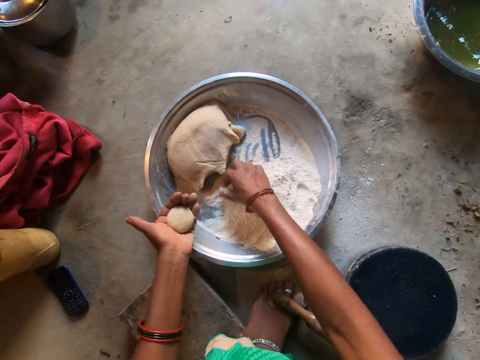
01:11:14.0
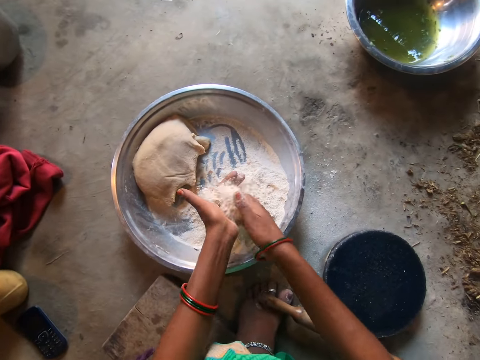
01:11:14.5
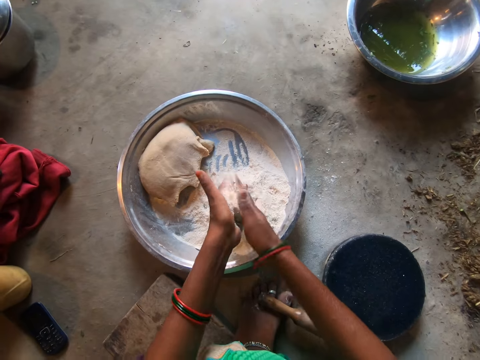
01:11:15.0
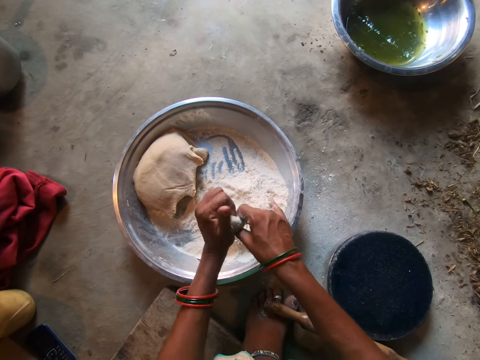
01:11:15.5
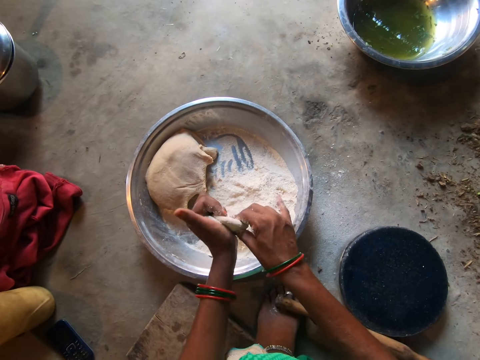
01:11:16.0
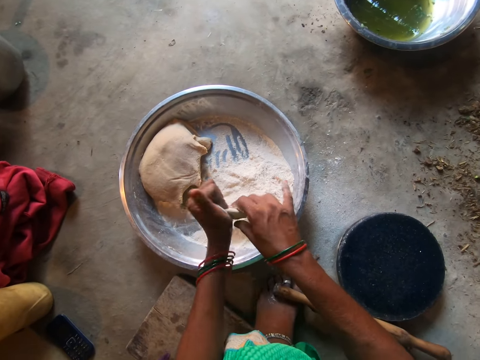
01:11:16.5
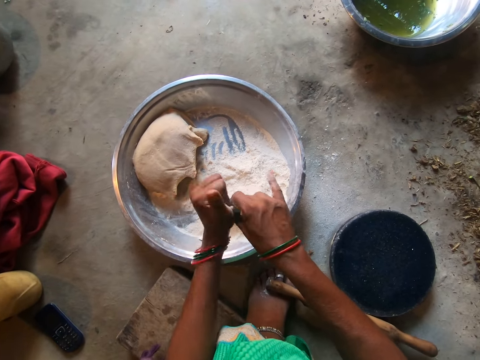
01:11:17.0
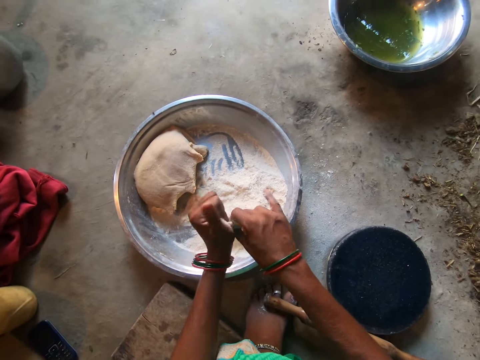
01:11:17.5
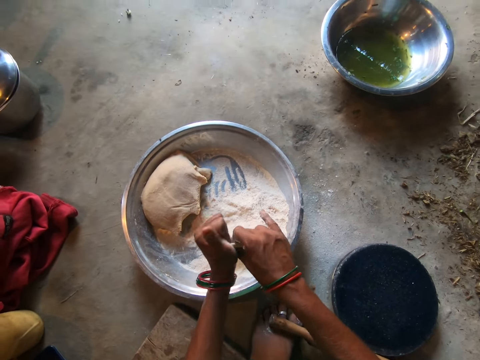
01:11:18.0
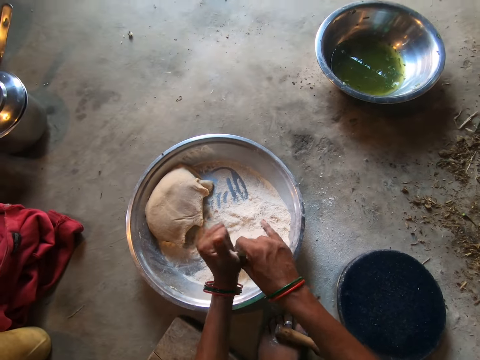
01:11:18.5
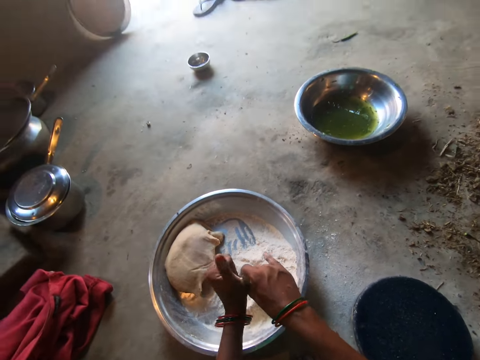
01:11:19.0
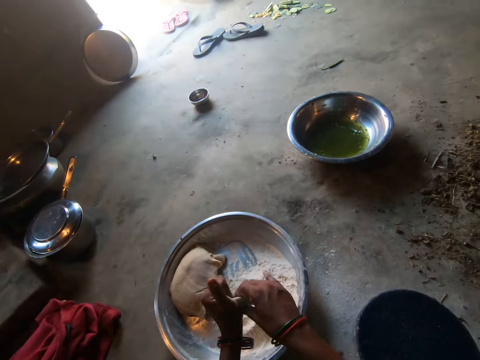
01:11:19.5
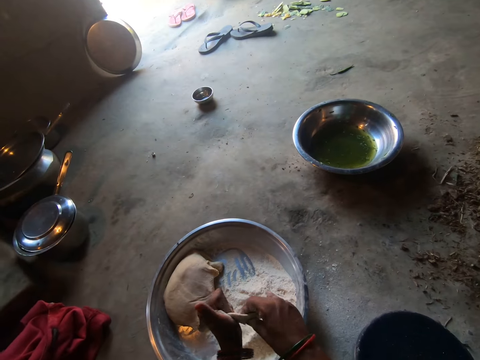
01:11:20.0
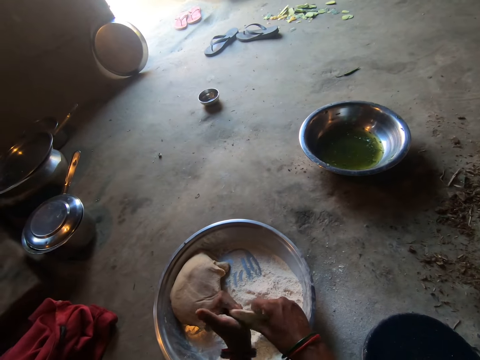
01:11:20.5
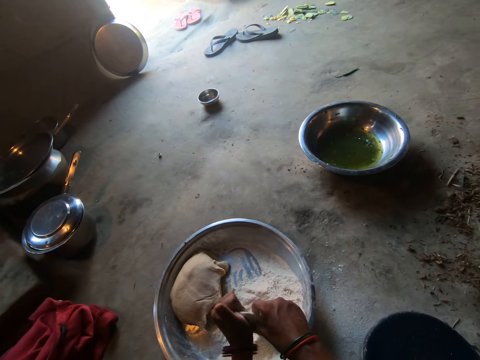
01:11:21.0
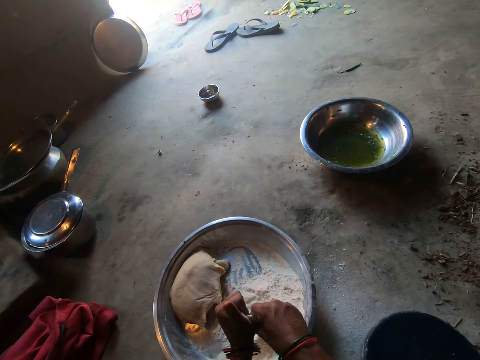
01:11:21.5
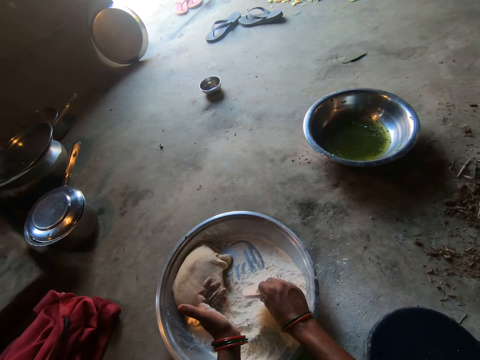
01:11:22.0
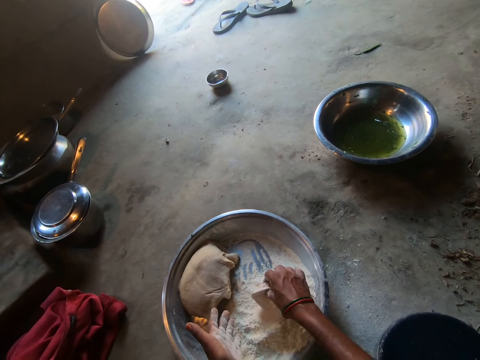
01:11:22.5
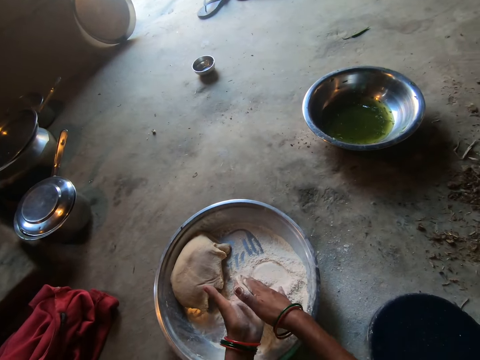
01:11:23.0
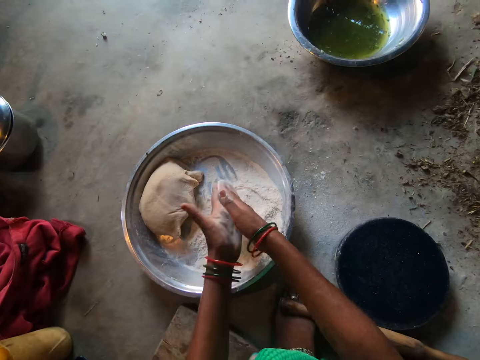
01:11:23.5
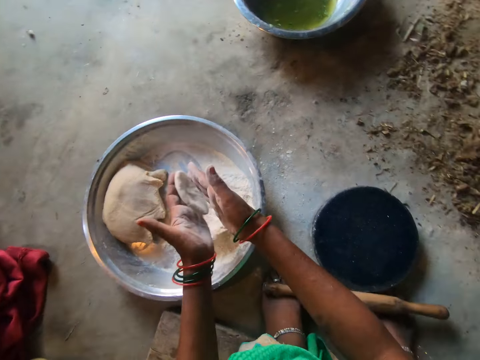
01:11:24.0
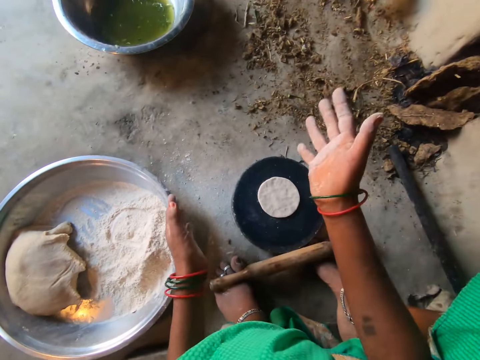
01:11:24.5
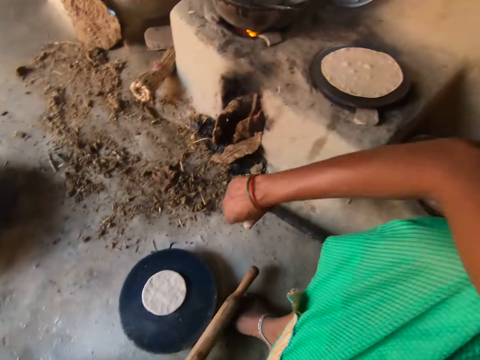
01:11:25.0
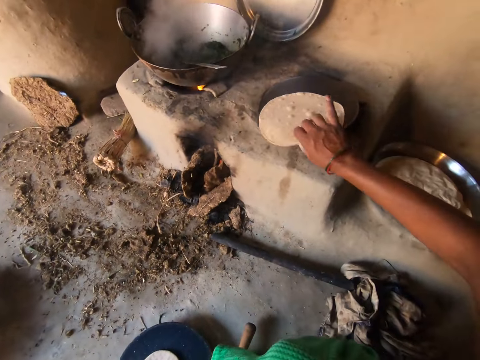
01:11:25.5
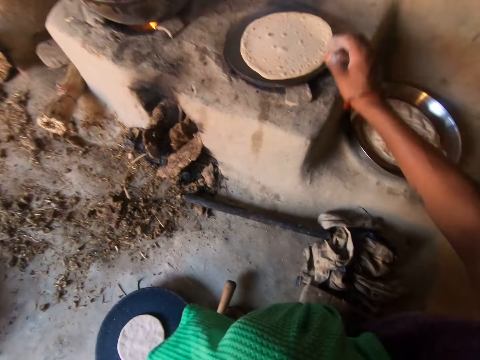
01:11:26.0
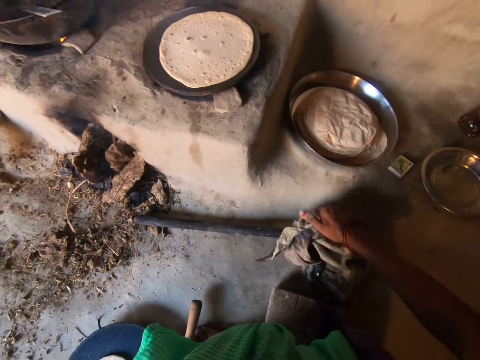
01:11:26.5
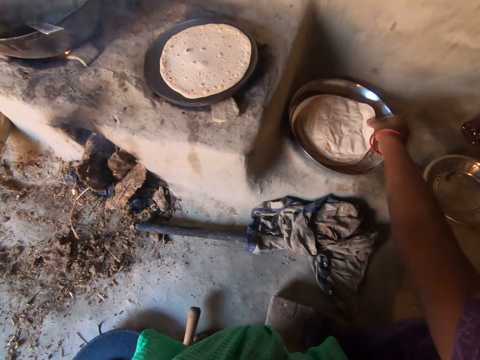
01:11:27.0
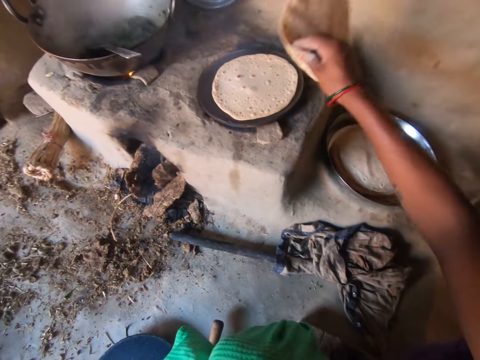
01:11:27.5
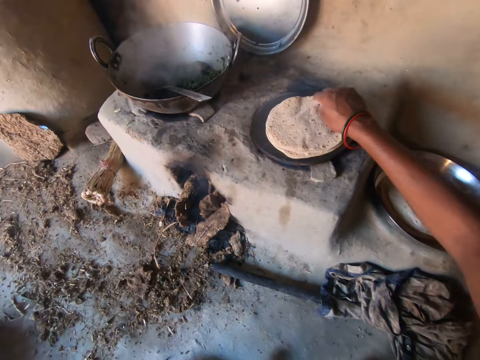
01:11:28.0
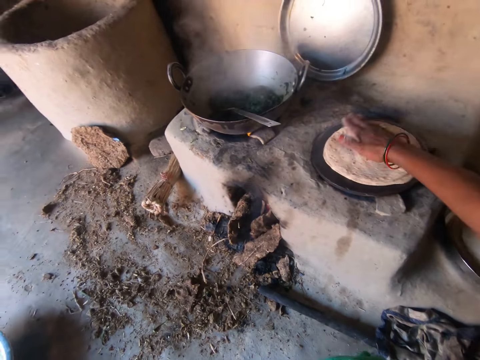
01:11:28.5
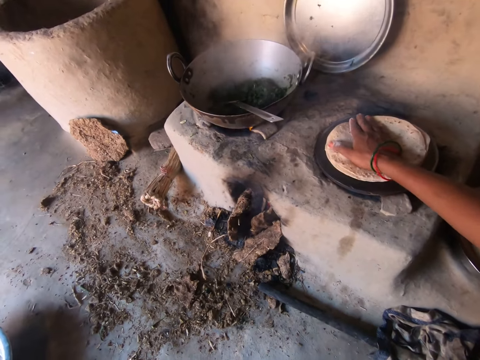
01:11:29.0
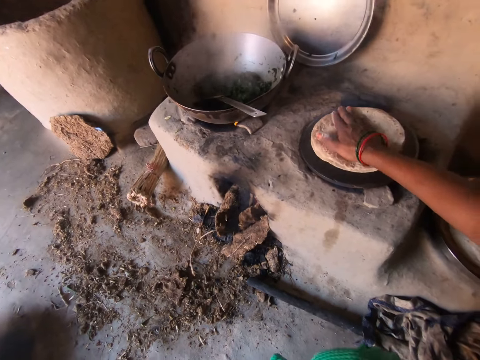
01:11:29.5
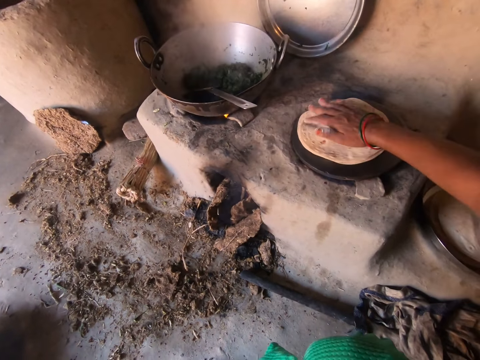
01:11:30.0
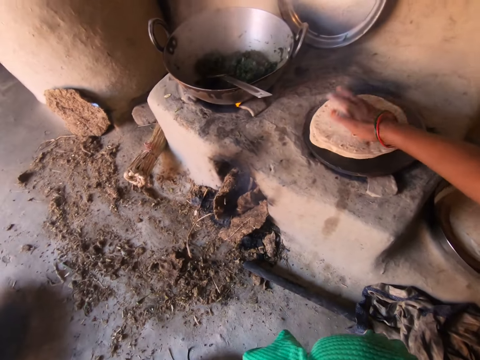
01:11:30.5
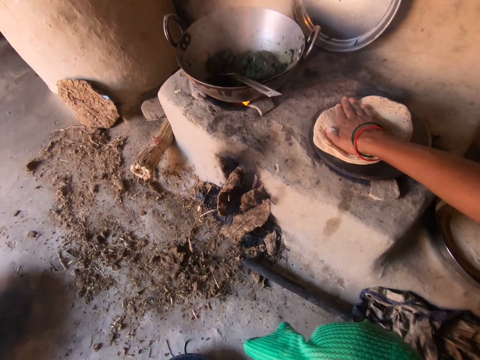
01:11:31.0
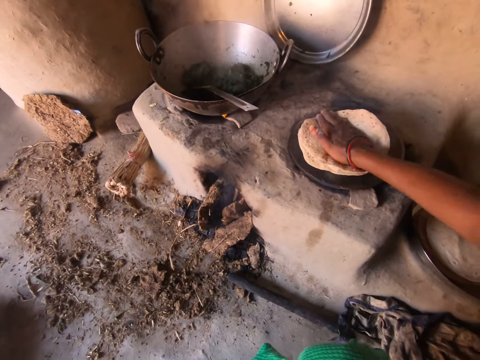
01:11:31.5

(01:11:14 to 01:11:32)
The camera wearer scoops flour with the right hand. They pour flour on the dough. They roll the dough round. They dip the dough on the flour. They hit the flour with both hands. They knead the dough. They rub hands. They turn the flat bread or chapati to the other side. They wipe hands on a piece of cloth. They pick up the chapati. They spin the flat bread on the pan.

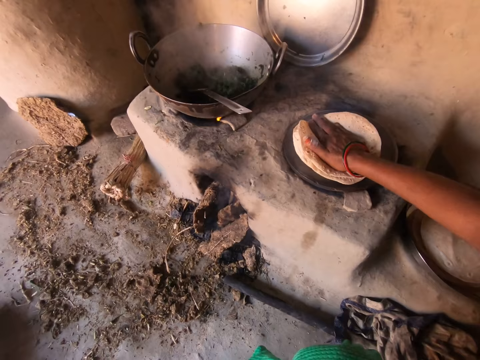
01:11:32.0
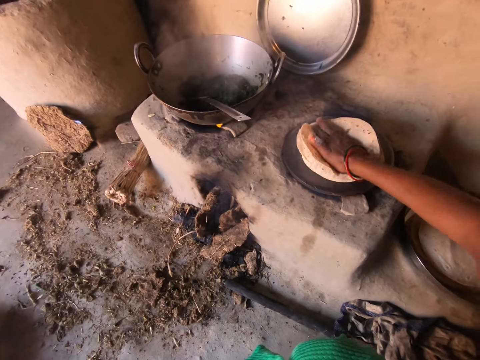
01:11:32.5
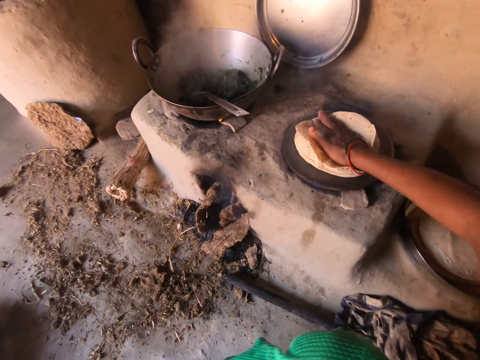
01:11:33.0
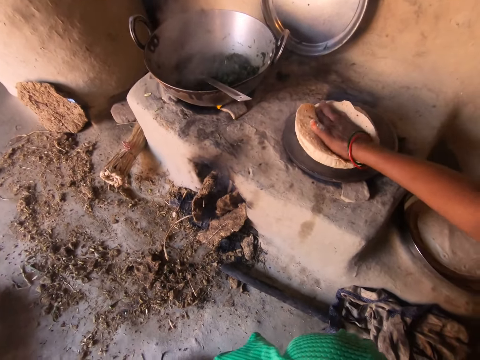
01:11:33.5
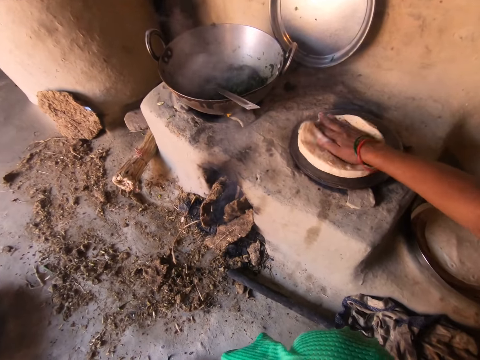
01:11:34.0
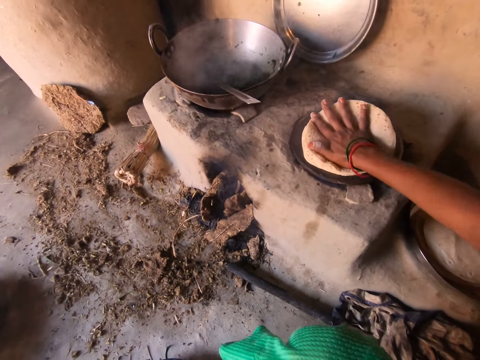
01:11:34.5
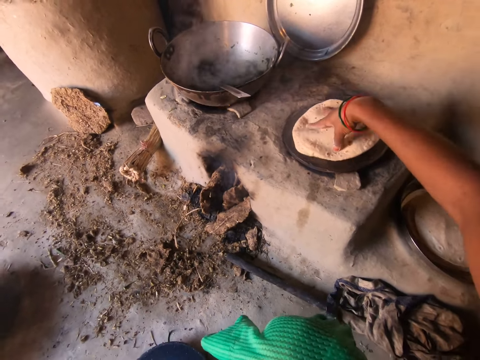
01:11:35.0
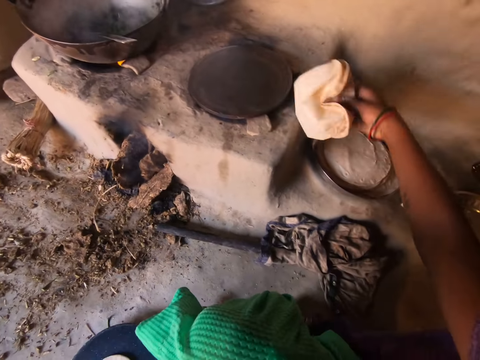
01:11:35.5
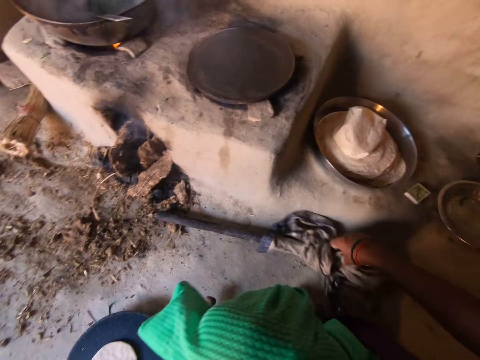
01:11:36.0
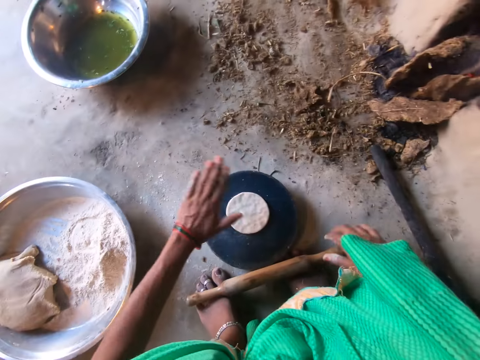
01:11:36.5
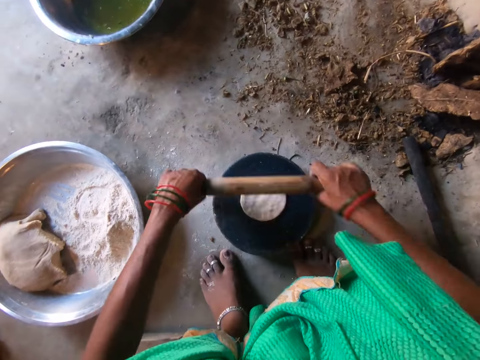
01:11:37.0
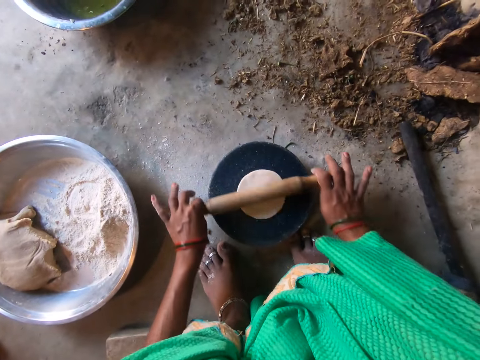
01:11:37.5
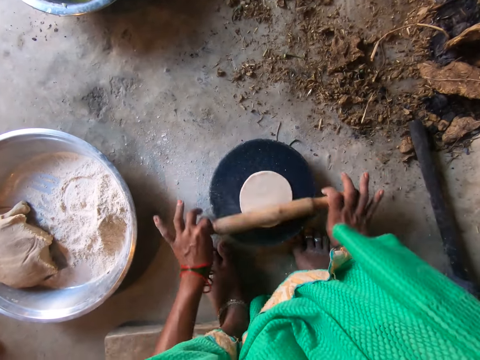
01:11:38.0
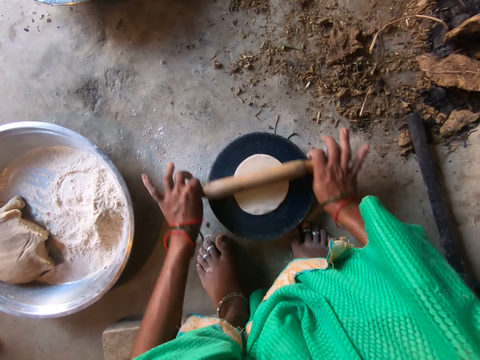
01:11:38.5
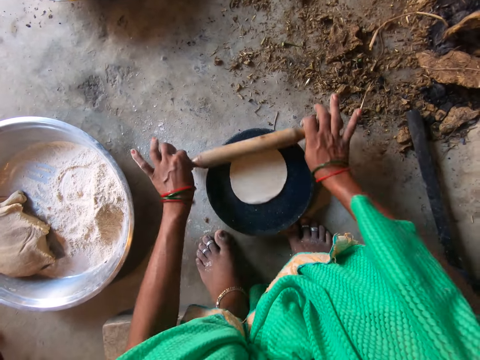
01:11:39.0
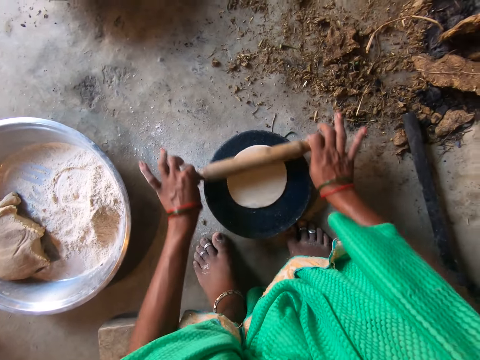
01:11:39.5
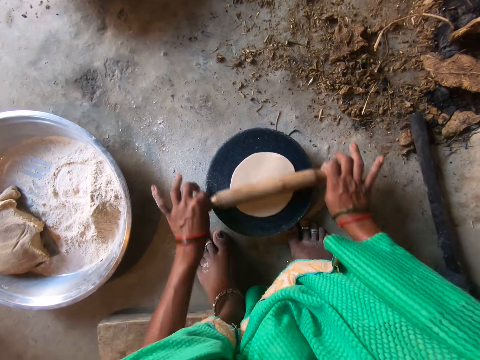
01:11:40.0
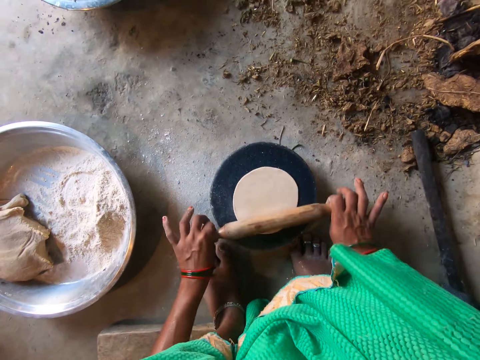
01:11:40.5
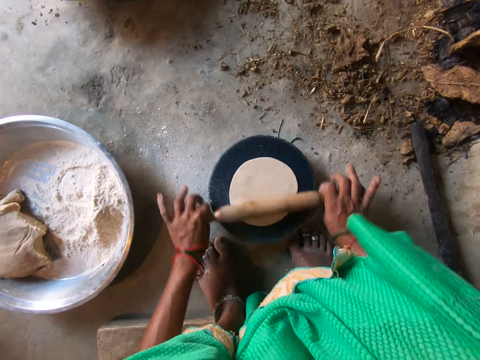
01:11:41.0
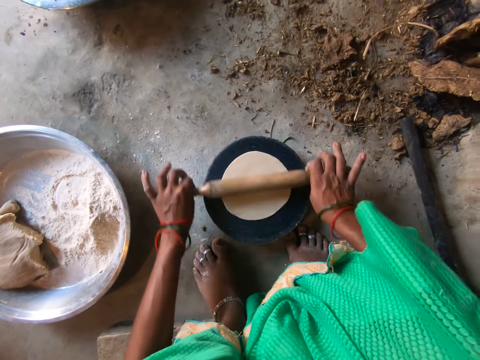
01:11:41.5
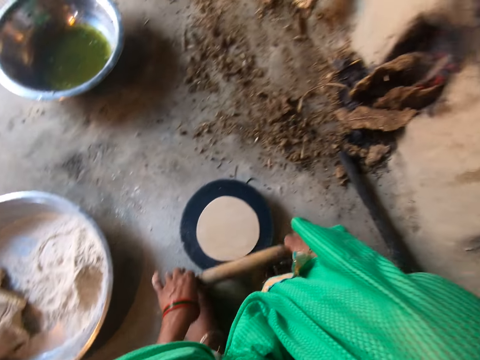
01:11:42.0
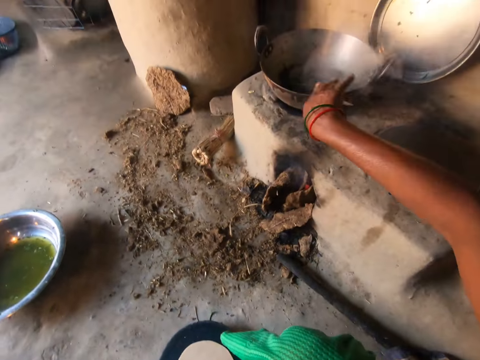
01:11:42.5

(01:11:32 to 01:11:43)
The camera wearer puts the flat bread in the tray. They wipe hands on the cloth. They roll the flat bread with a rolling pin on the rolling wood.
